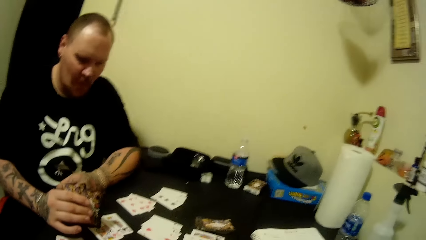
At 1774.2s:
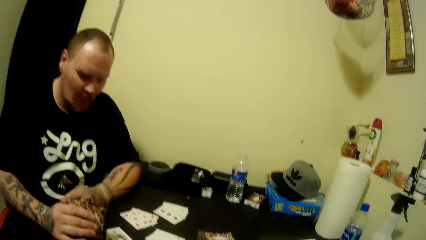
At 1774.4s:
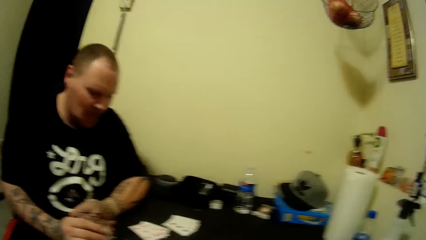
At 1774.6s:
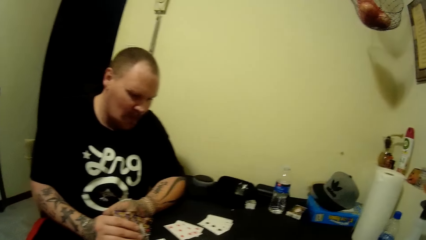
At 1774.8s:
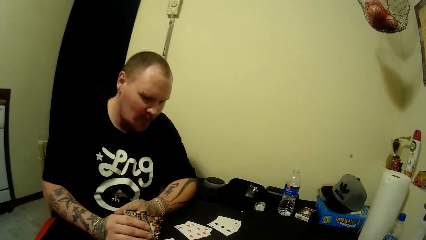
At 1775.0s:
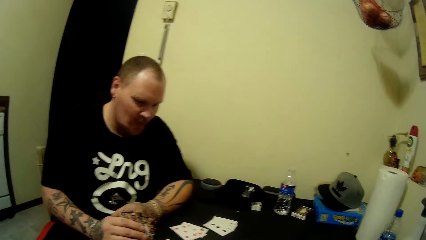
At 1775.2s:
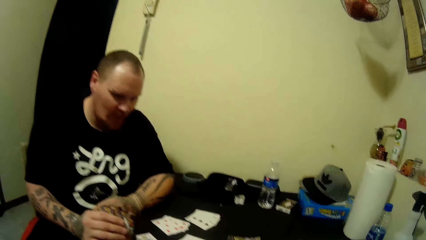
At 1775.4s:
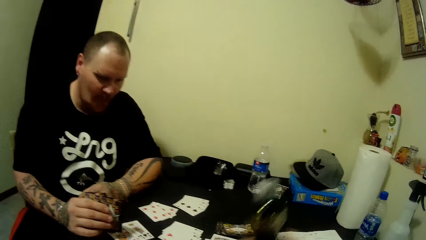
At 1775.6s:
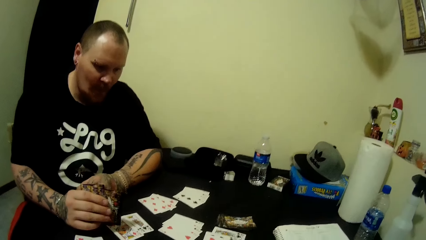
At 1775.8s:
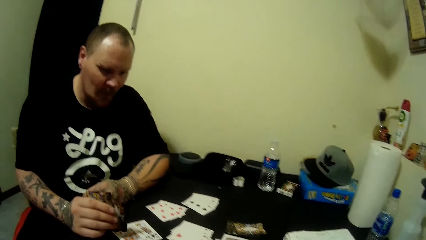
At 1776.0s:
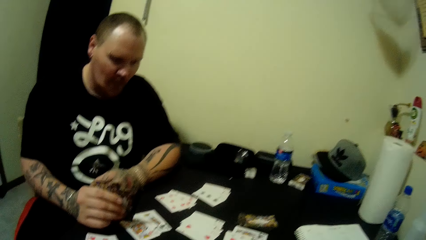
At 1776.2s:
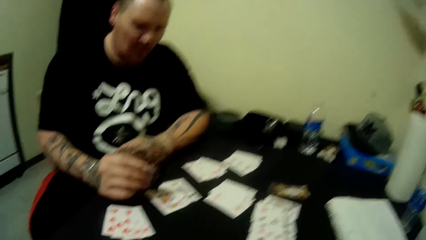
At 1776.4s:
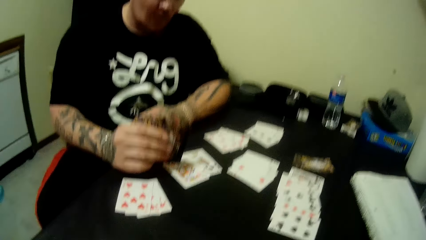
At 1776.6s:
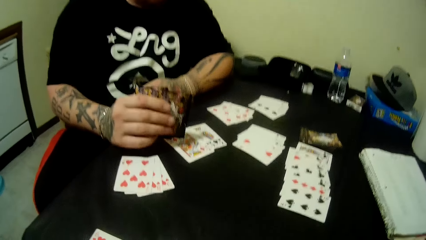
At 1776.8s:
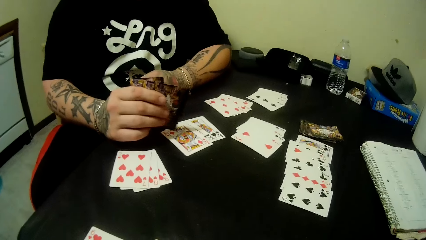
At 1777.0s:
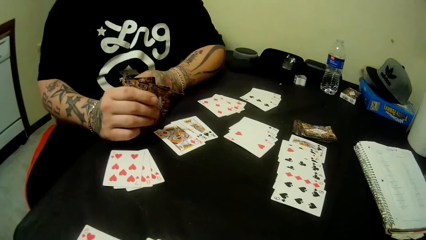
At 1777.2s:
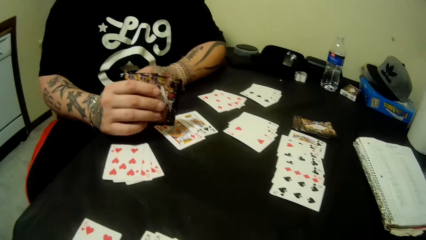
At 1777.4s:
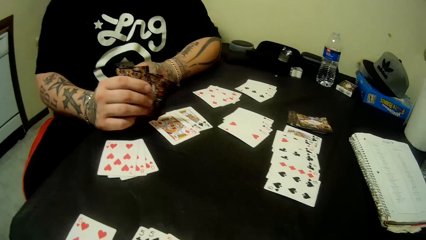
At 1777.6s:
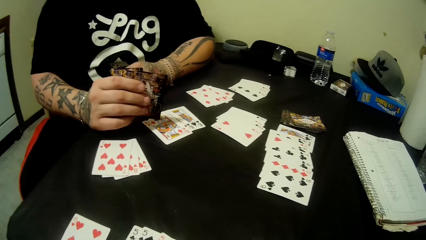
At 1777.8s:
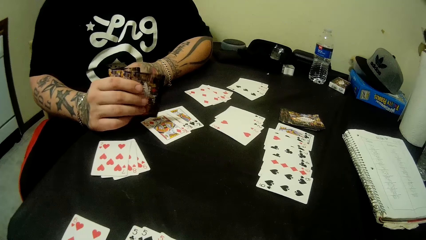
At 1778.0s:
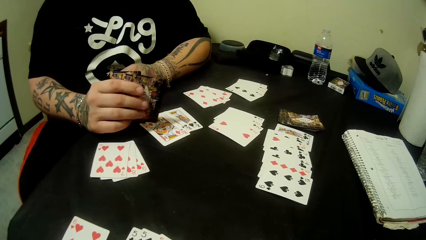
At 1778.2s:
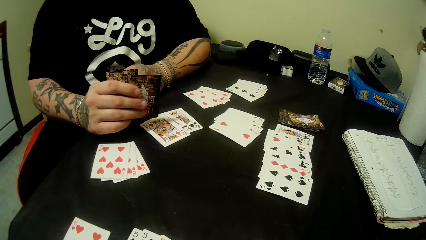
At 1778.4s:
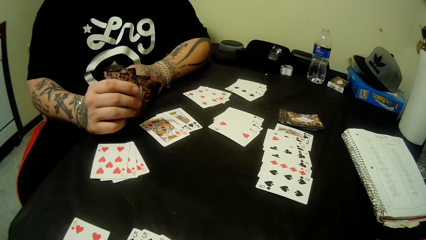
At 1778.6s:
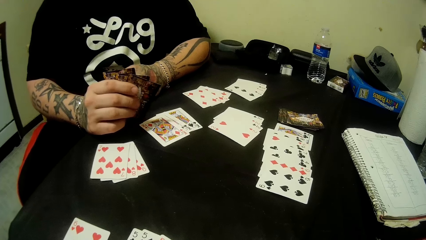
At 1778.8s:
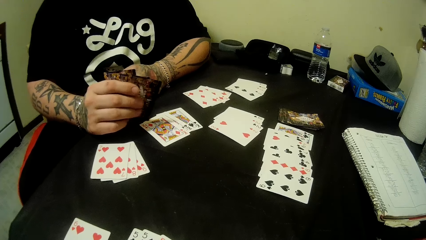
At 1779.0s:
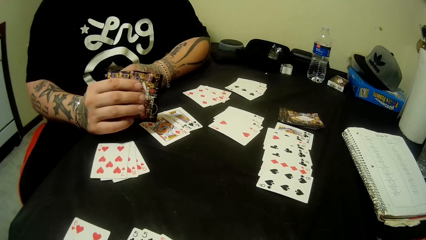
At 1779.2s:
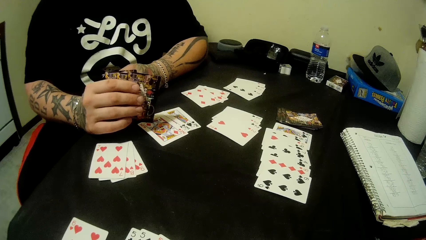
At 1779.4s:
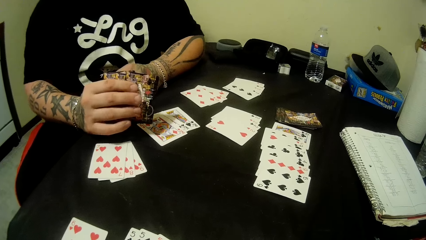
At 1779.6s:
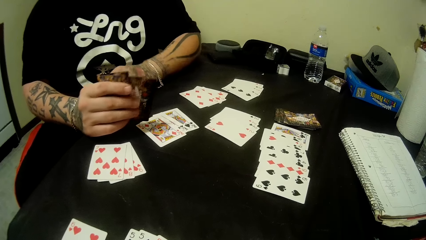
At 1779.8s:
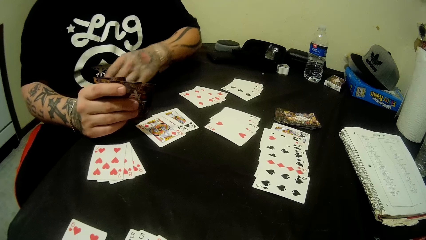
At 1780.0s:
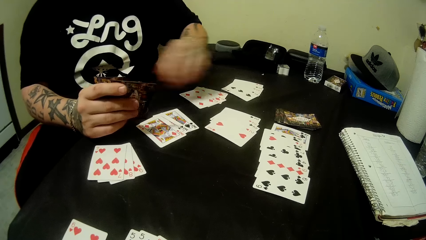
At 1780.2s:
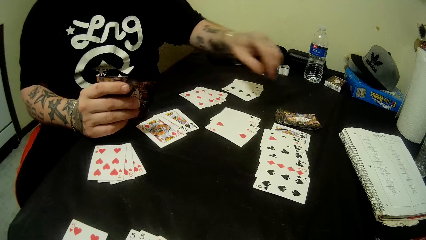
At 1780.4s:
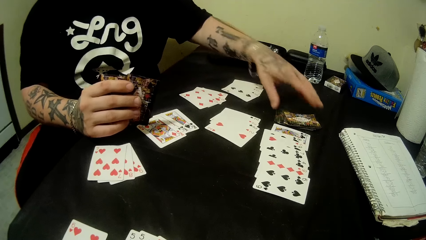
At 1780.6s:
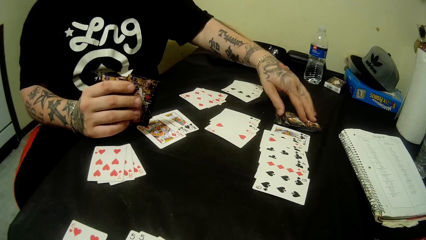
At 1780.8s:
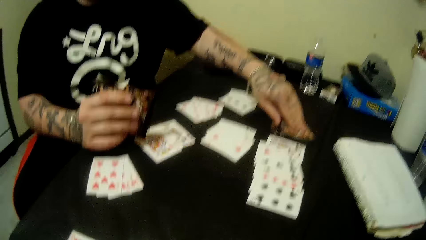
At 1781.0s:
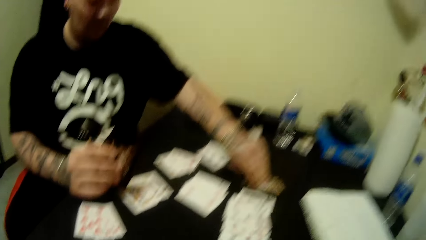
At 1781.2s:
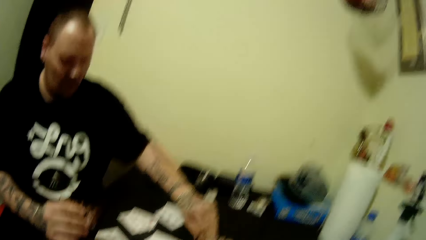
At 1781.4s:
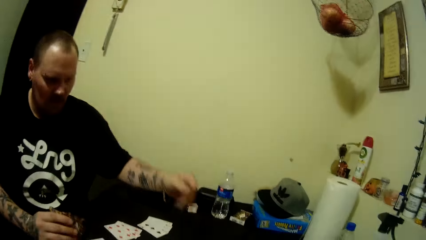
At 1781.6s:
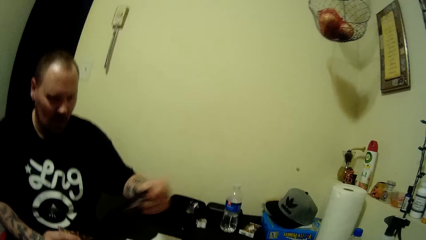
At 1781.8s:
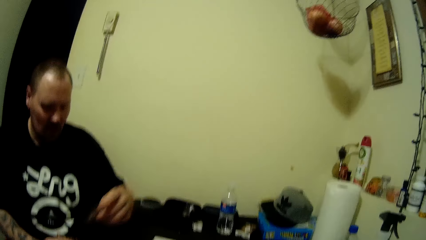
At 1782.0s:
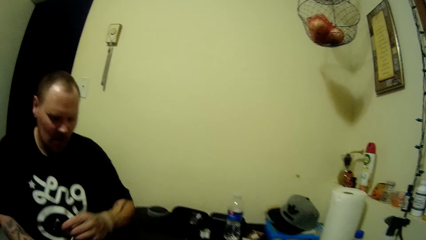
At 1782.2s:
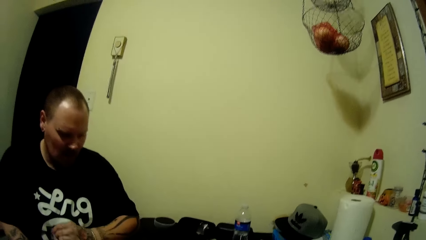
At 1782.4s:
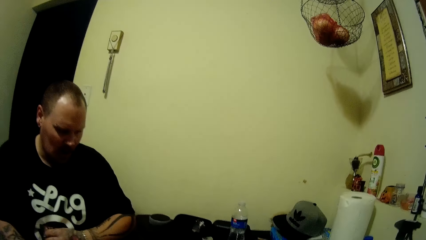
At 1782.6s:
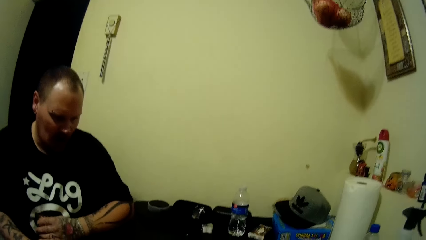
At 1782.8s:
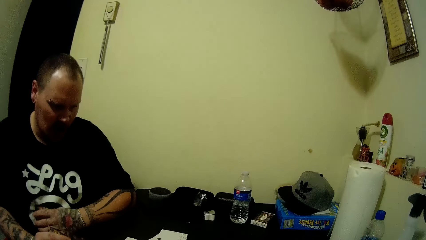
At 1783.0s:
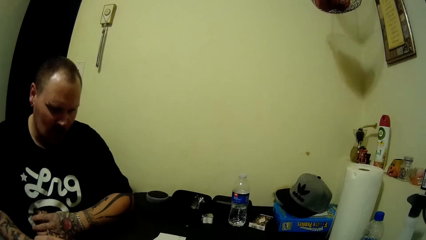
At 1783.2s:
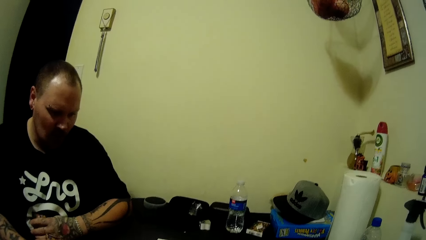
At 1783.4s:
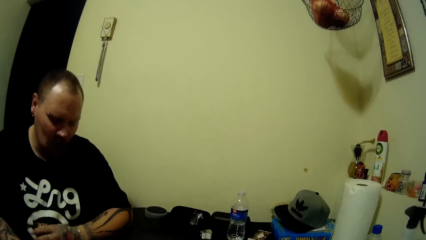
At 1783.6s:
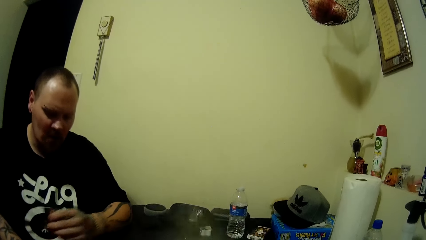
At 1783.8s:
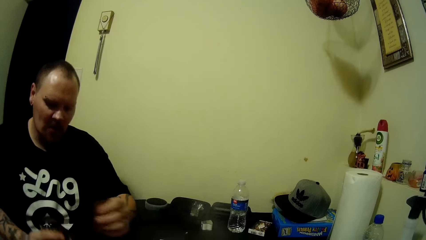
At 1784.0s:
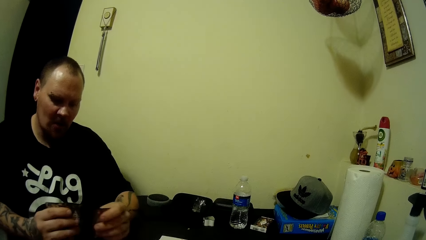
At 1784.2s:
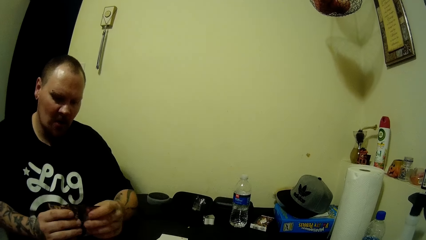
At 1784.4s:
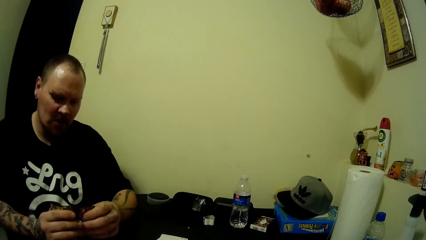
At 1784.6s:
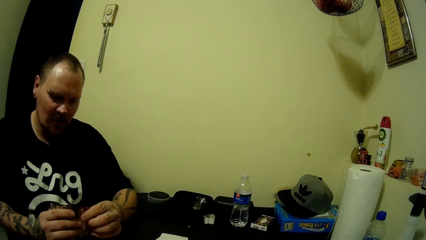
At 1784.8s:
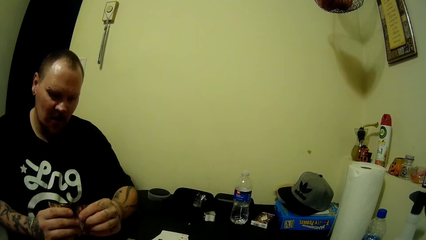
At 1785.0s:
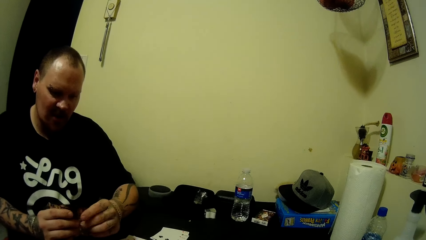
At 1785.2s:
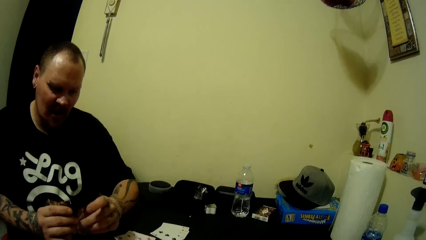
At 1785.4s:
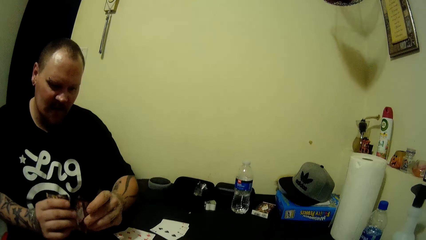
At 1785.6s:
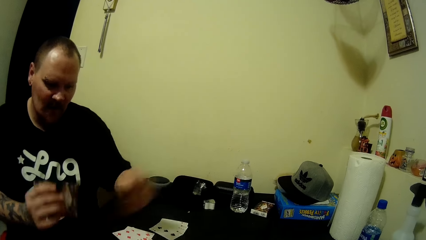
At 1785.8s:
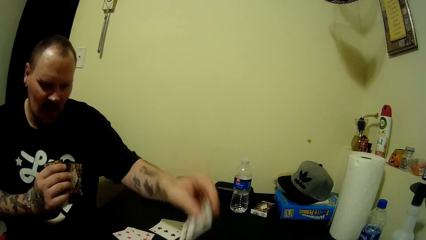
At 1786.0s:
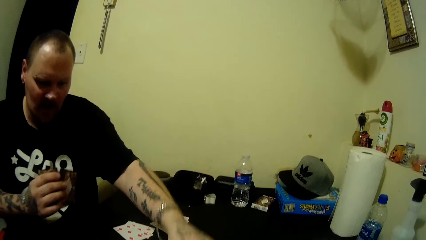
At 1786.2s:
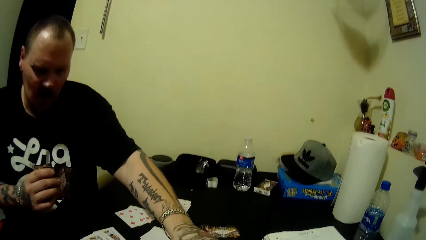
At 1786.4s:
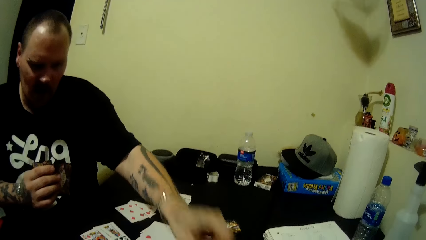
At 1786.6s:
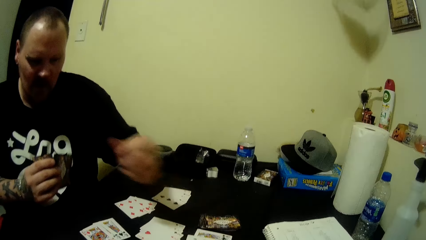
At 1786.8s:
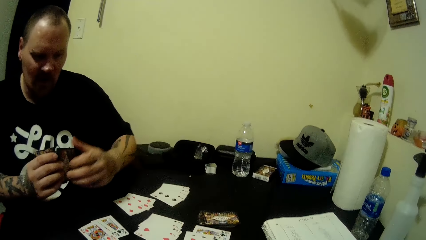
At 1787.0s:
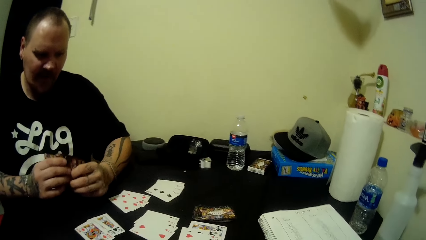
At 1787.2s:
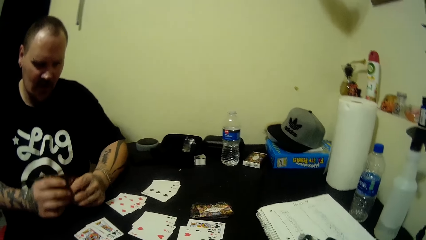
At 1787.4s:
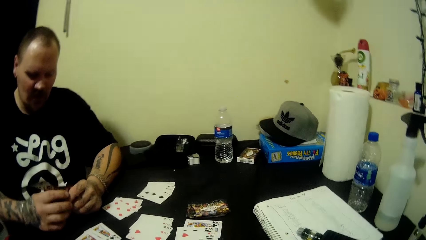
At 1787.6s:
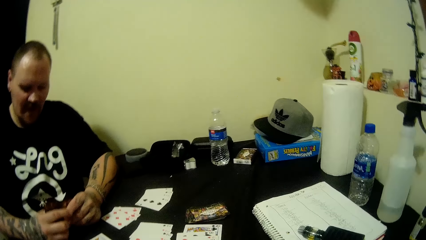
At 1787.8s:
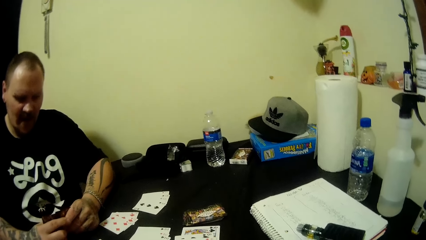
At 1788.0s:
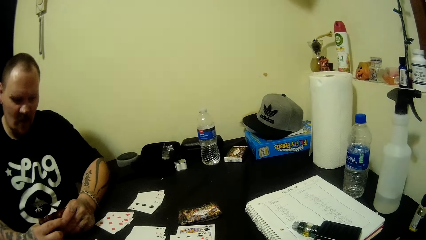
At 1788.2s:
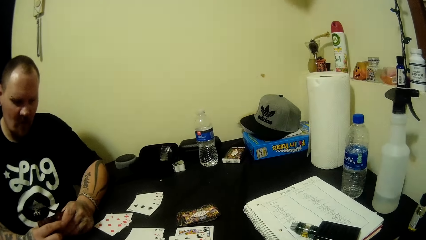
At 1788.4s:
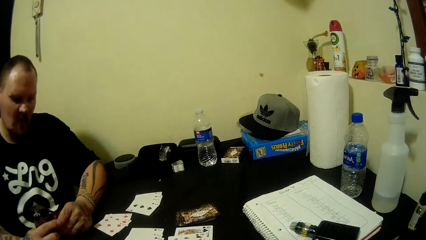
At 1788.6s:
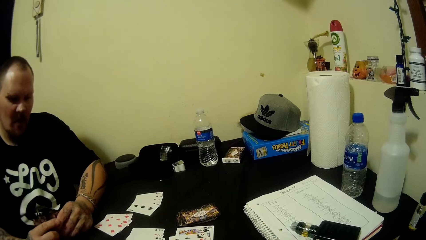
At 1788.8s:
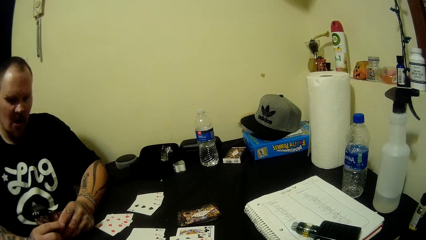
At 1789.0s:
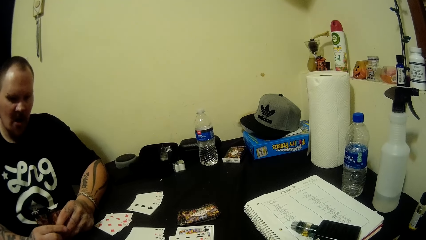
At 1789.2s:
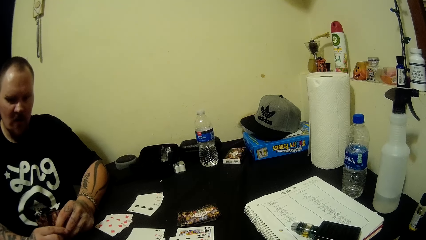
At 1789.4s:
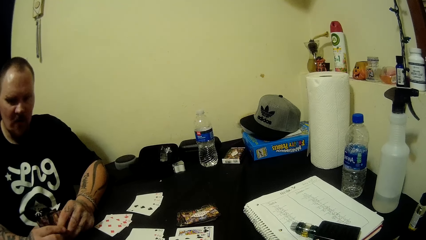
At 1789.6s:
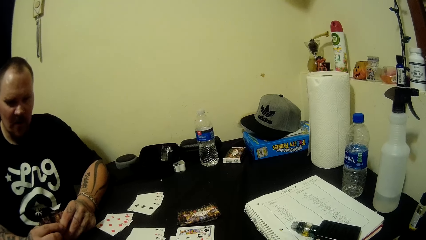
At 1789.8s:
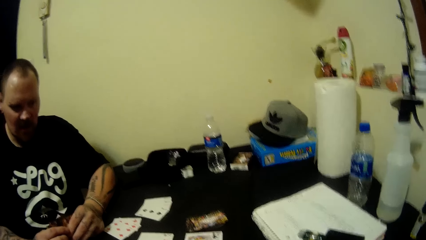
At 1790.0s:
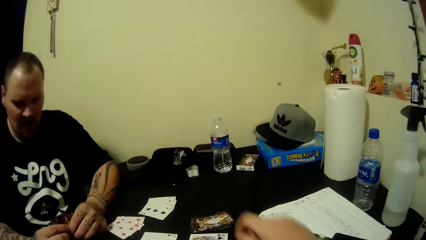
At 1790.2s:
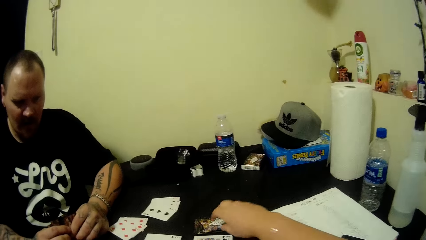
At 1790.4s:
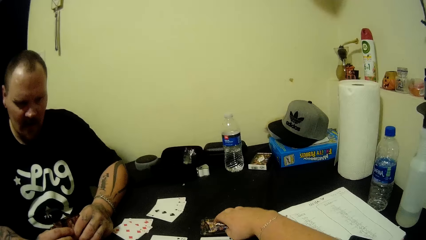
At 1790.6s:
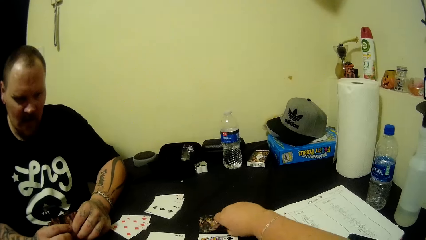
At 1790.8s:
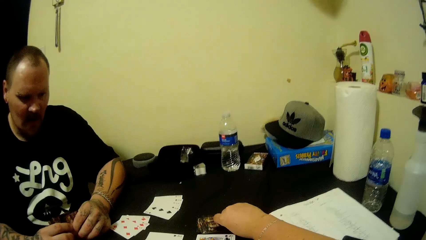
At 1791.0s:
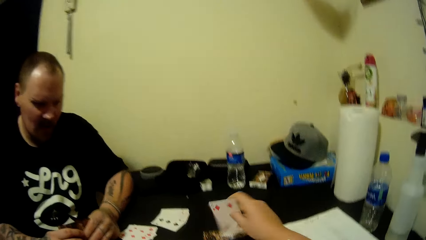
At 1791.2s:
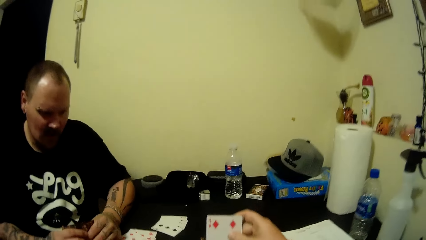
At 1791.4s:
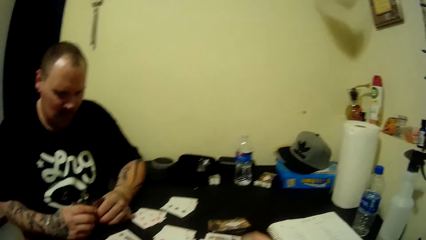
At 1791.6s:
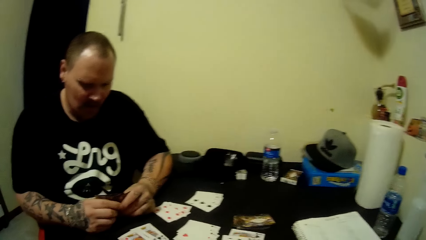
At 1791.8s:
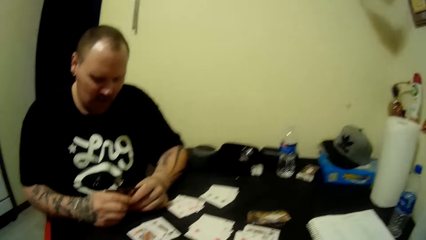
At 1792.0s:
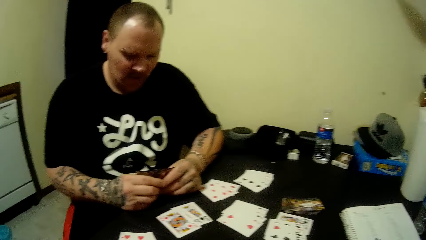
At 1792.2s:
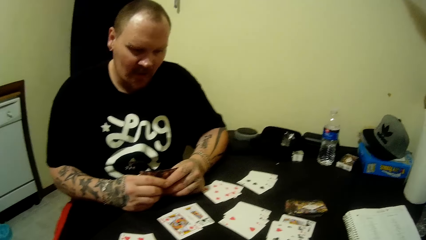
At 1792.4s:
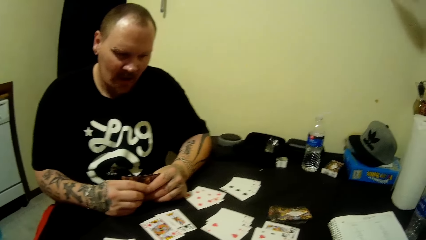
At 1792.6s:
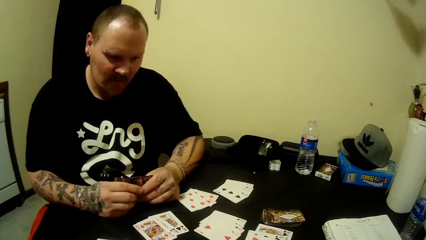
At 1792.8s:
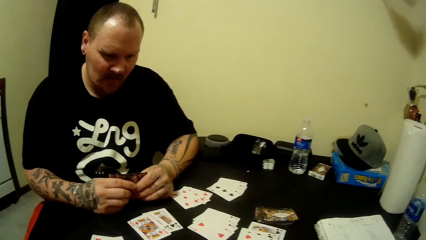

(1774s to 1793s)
The camera wearer converses. They pick the bottle. They look at the cards. A man converses. The man picks the card. The camera wearer converses. The man takes the card, puts the card on the table and looks at the cards. The camera wearer drops the vape on the table. They pick the card. They play cards with the man.
